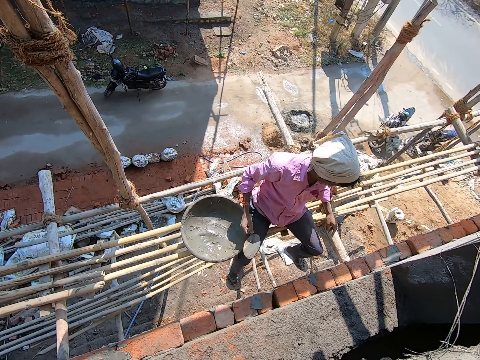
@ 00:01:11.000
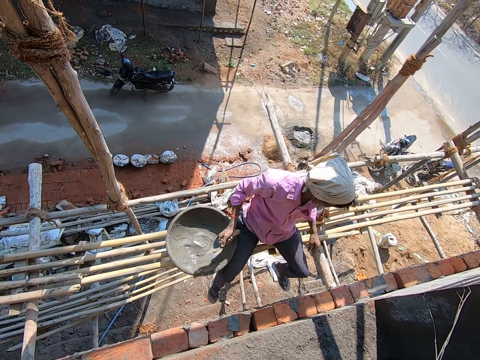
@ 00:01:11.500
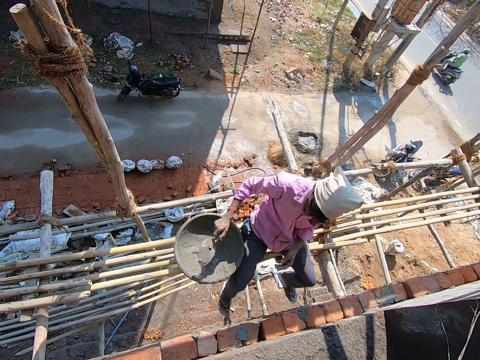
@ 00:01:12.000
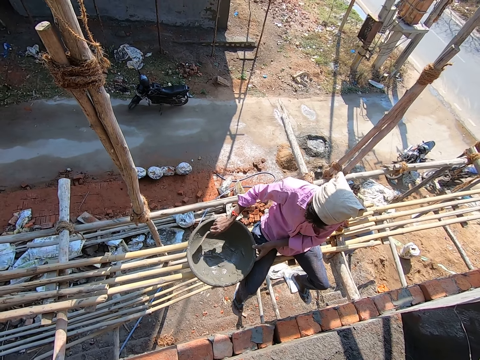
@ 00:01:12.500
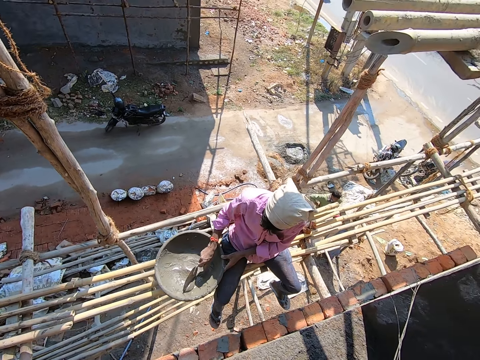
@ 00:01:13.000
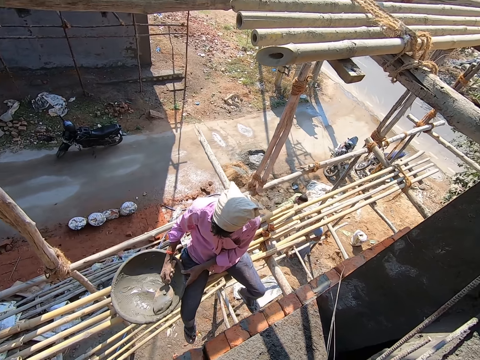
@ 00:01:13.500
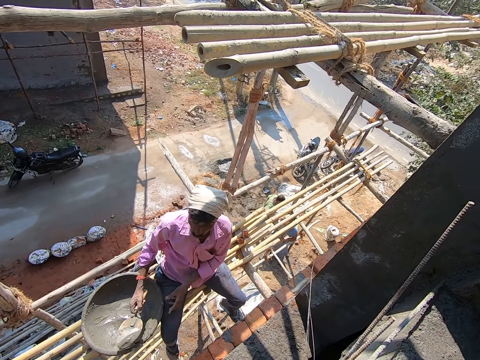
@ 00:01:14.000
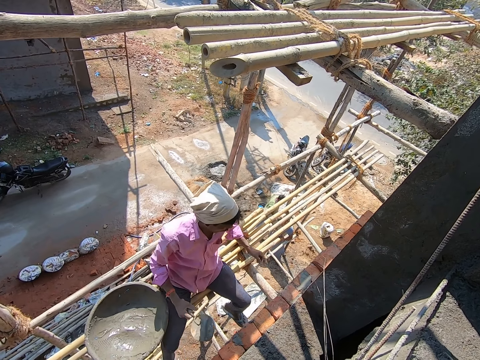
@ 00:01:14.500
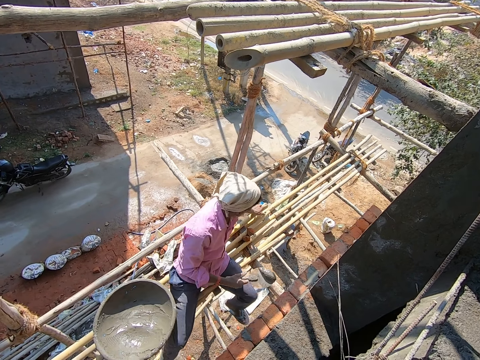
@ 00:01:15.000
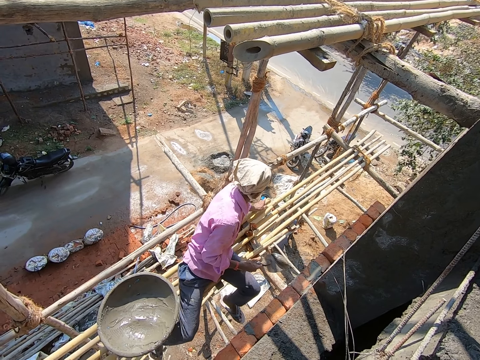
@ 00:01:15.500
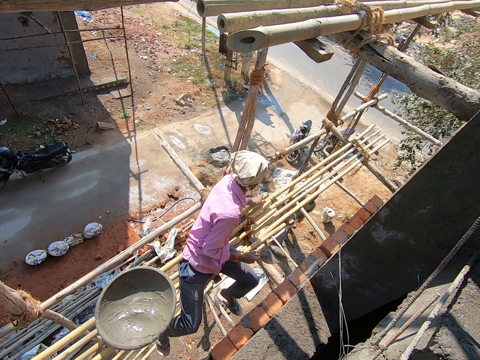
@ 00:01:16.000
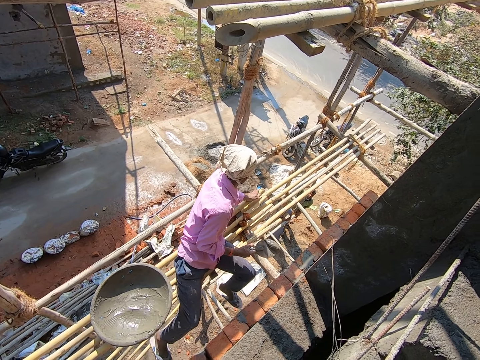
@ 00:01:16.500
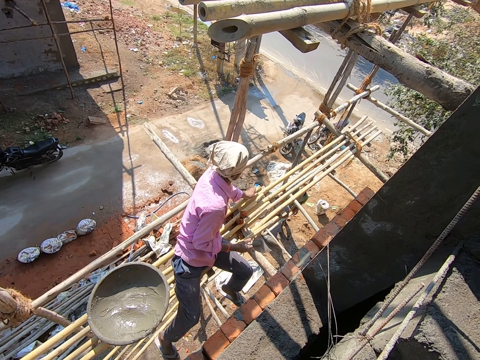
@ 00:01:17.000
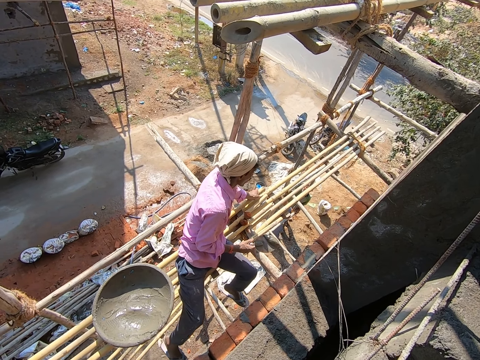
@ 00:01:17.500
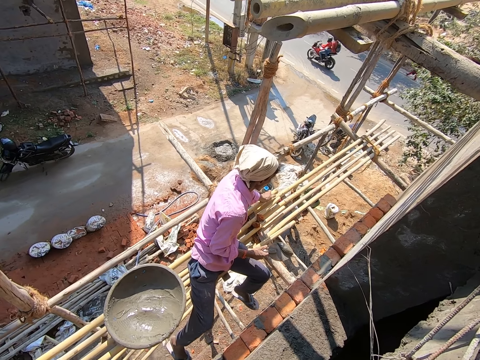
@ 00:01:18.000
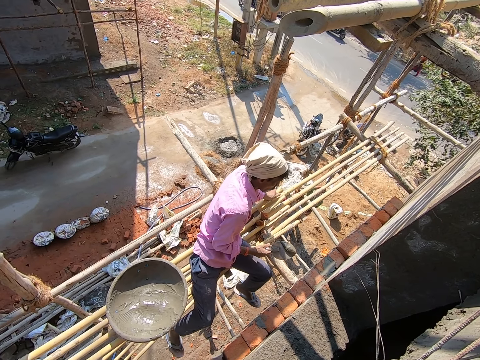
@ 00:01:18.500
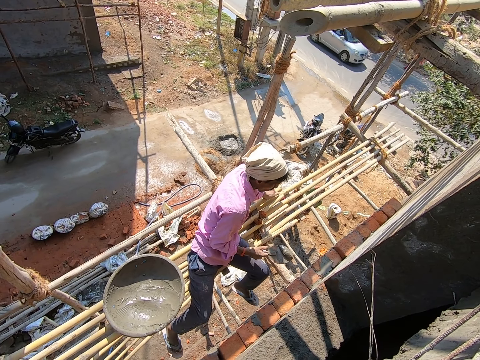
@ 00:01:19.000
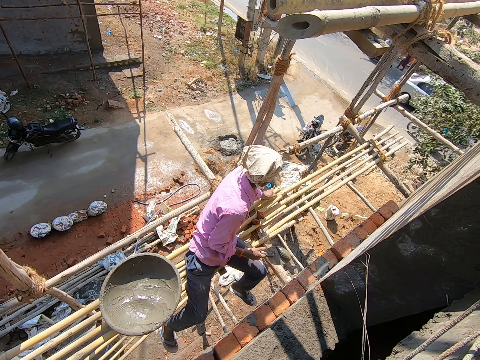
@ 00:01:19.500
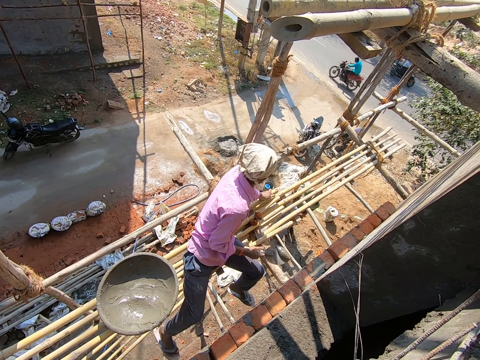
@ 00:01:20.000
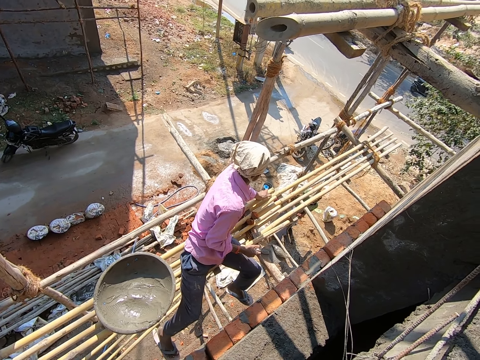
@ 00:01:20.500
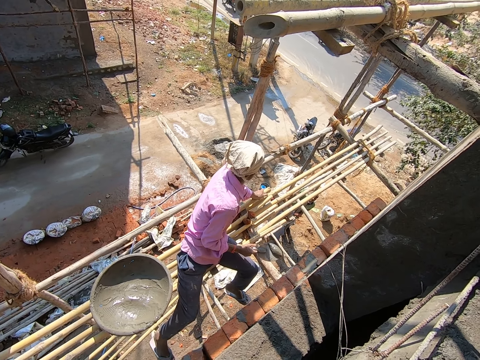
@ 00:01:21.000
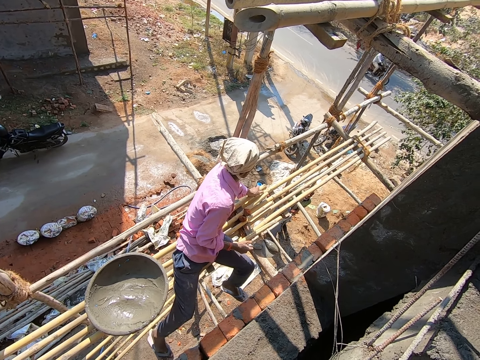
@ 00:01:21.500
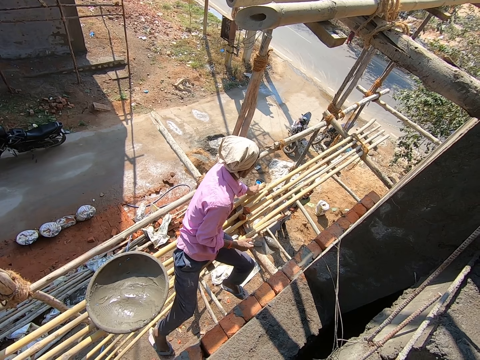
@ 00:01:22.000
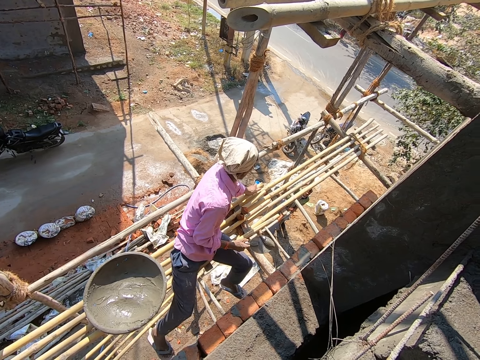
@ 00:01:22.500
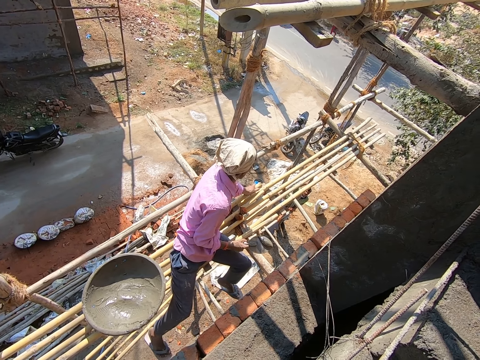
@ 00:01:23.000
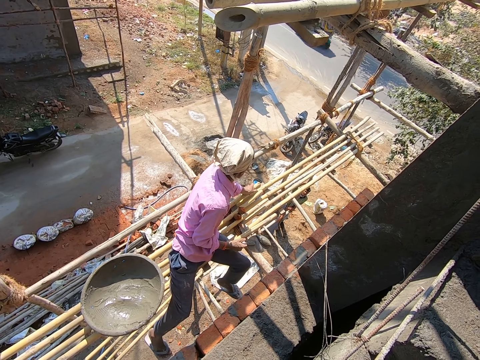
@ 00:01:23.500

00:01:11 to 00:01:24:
The man packs the mortar from his left hand with the trowel in his right hand. The man places his left hand on the scaffold. Another man interacts with the first man.

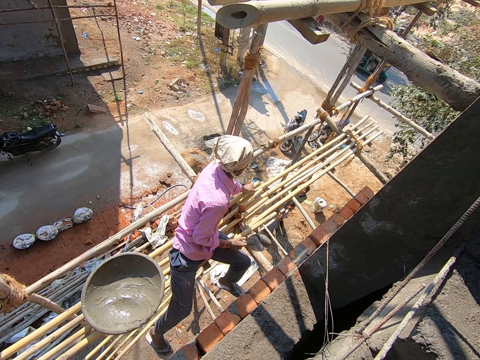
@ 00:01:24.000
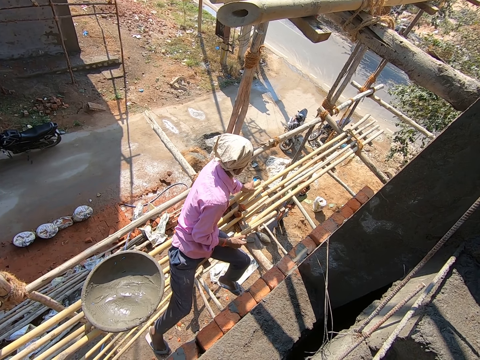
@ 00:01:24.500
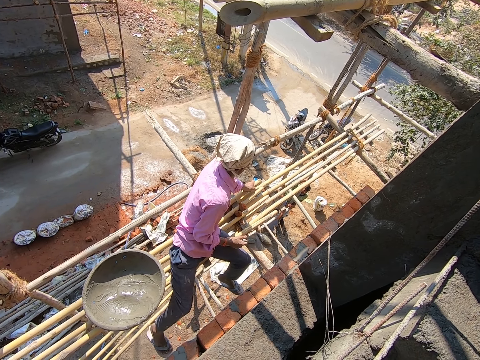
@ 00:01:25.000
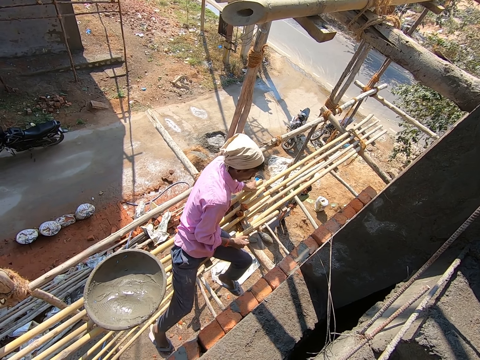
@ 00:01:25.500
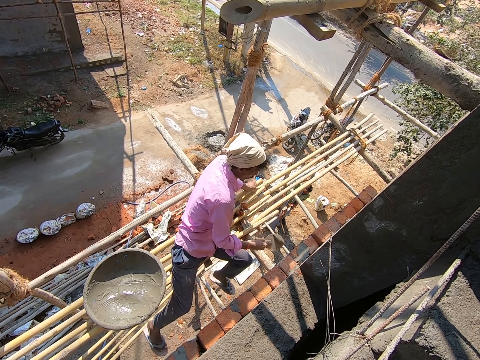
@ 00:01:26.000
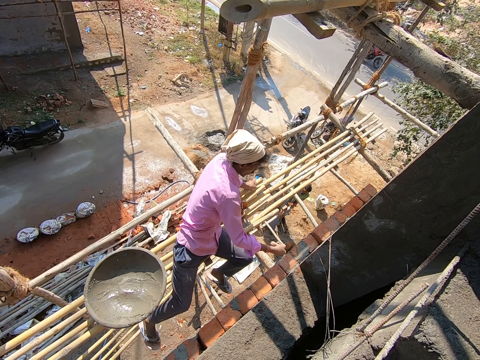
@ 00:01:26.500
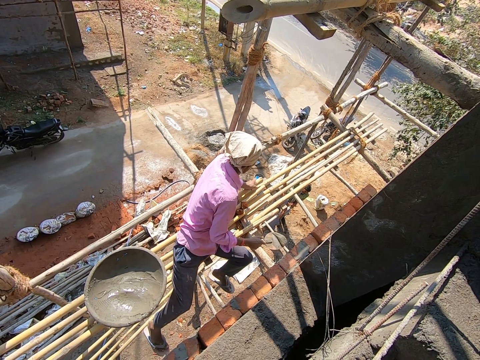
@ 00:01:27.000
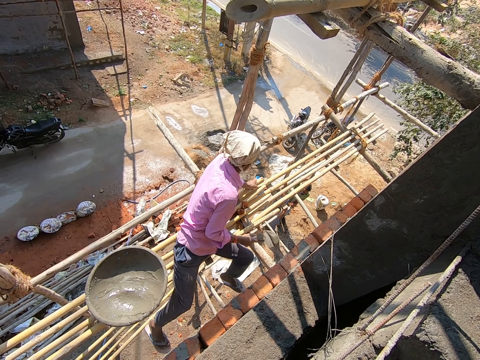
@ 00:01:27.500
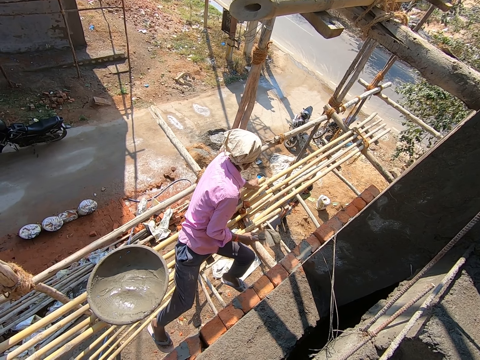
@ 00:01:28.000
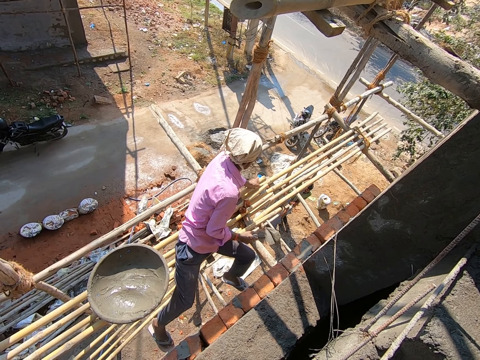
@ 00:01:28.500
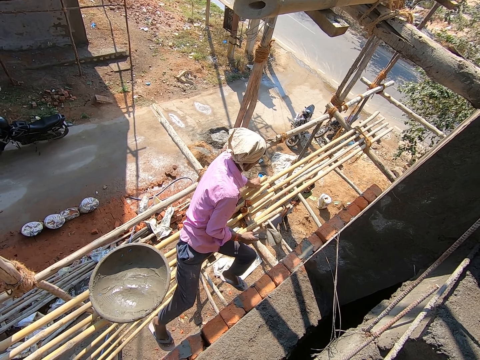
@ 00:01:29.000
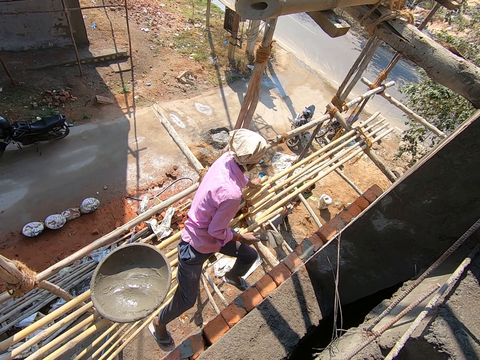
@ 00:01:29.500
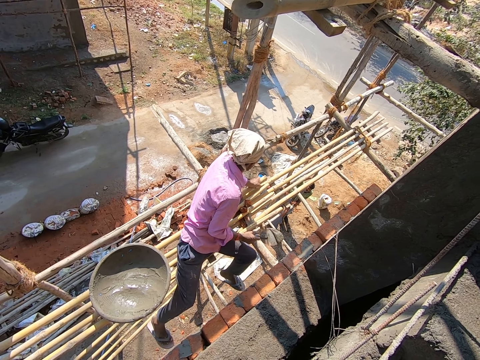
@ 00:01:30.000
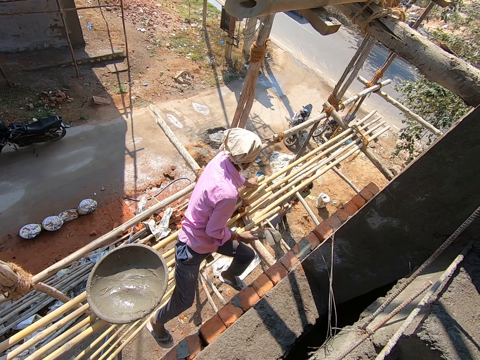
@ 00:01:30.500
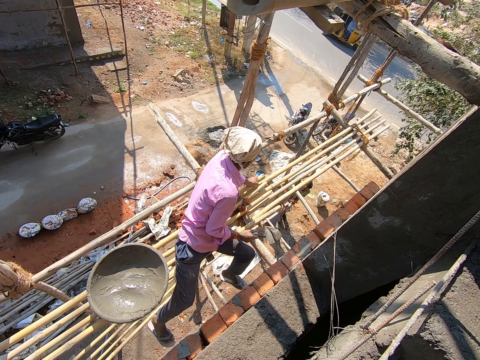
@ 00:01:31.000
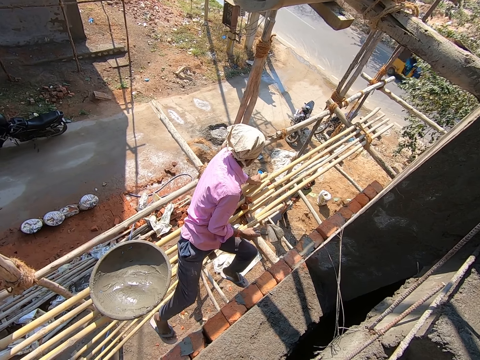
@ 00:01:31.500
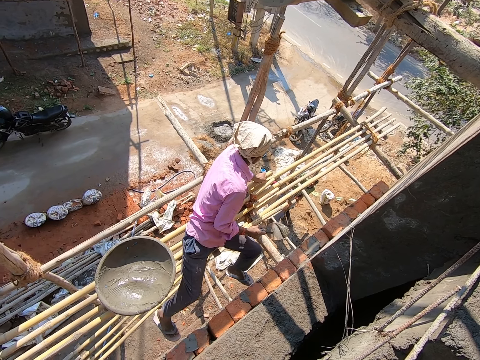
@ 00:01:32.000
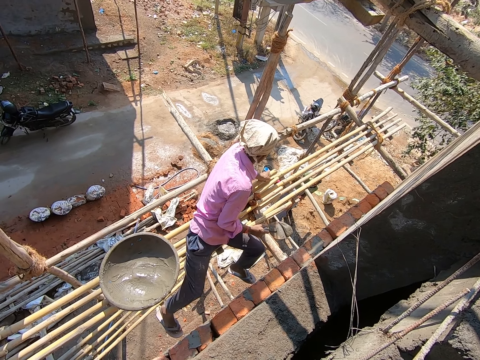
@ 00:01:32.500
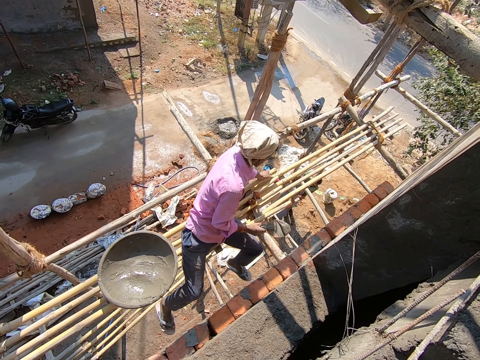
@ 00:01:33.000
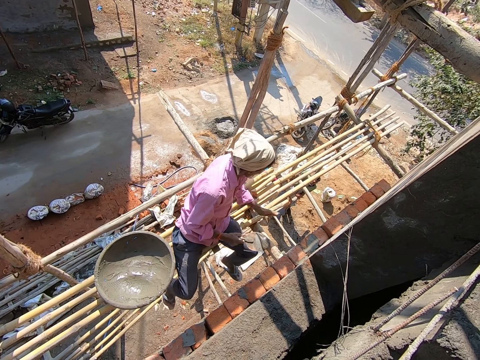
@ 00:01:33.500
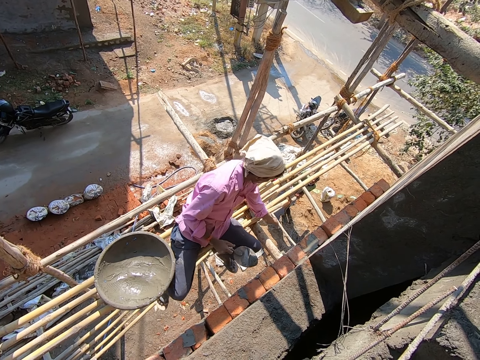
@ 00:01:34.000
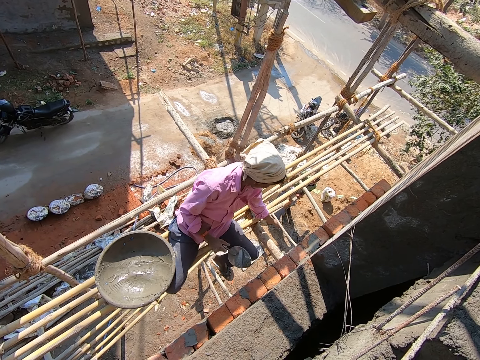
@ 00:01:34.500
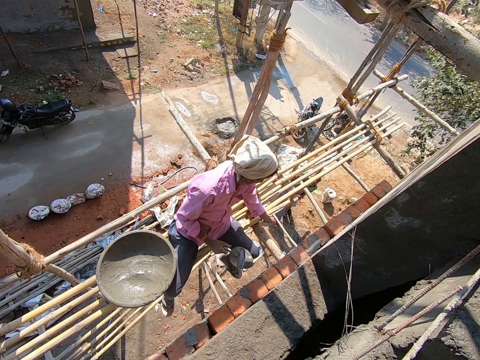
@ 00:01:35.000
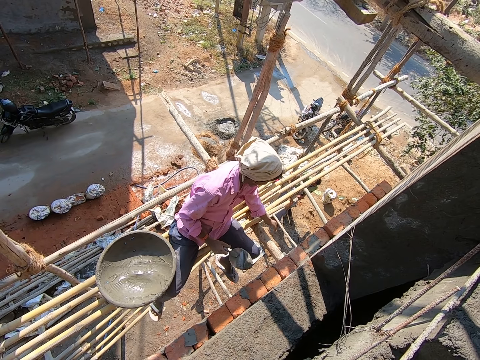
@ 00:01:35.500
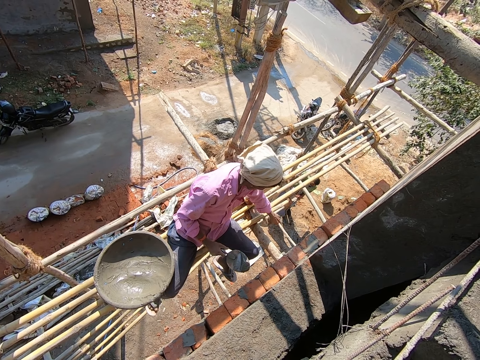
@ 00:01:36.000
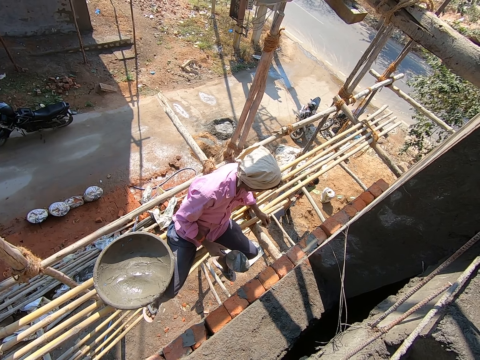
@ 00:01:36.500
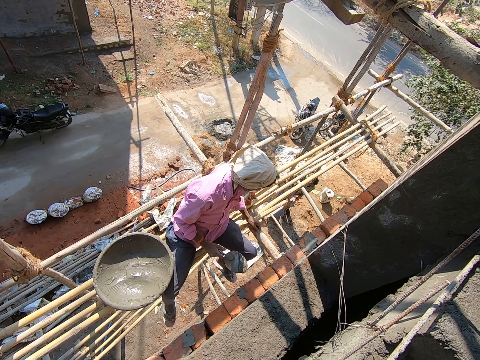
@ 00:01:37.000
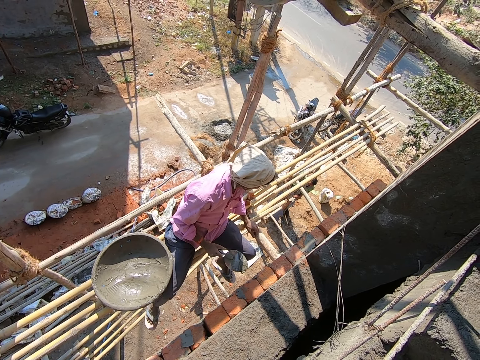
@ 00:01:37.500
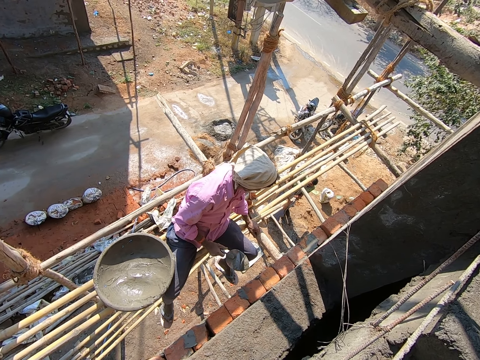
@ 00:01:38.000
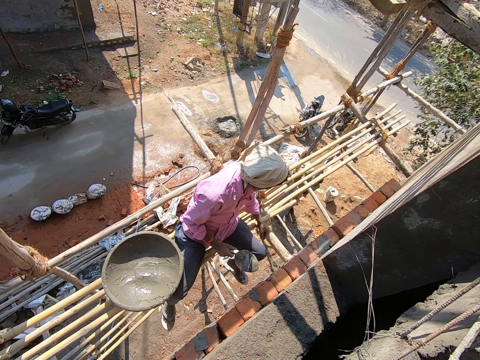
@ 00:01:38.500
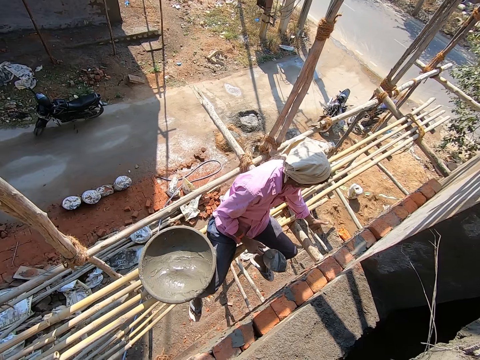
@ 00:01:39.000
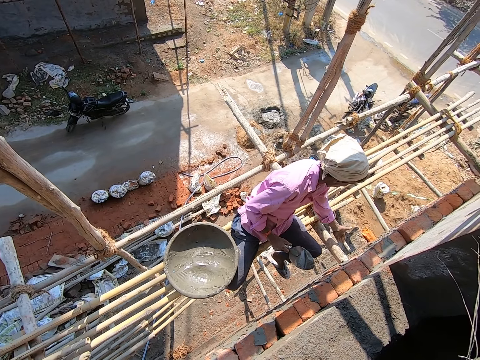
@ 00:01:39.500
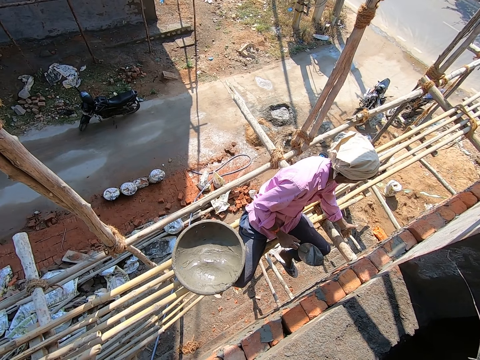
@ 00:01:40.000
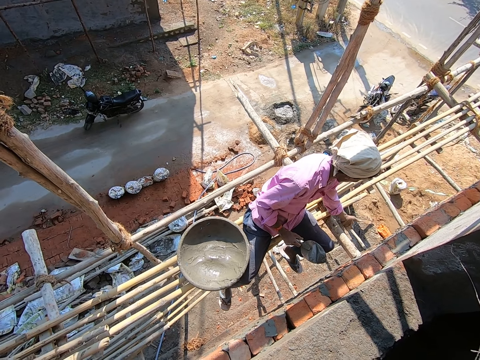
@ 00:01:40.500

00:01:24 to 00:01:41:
The man plasters mortar on a brick with the trowel in his right hand. The man interacts with the other man.
